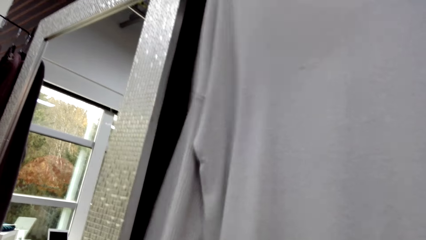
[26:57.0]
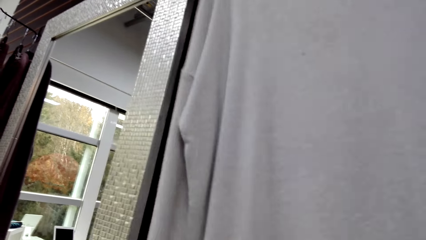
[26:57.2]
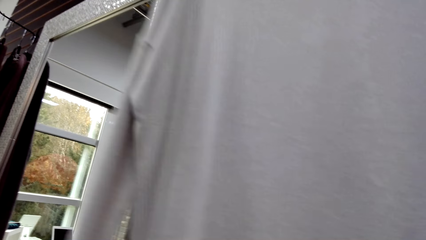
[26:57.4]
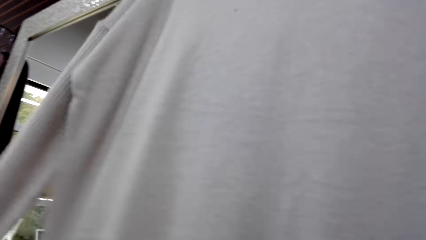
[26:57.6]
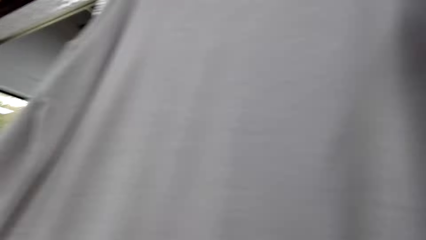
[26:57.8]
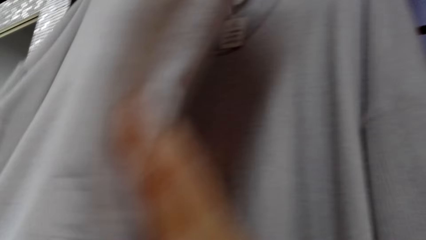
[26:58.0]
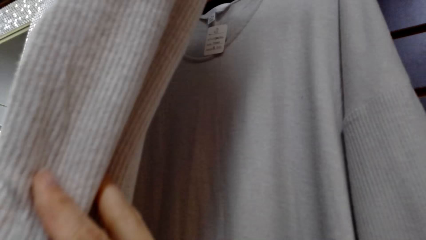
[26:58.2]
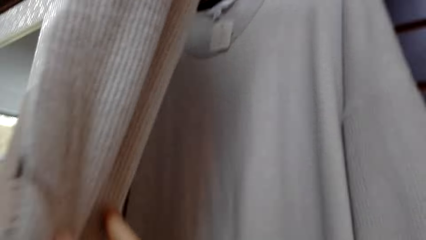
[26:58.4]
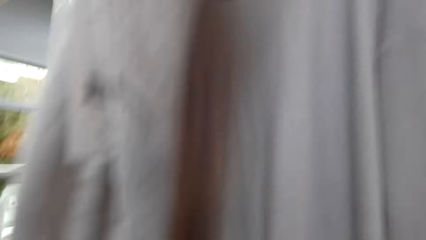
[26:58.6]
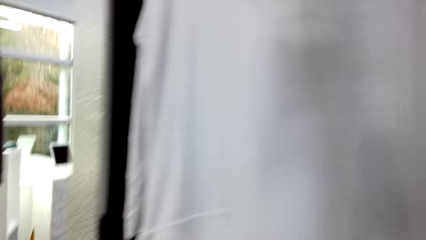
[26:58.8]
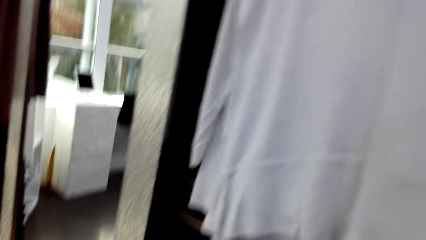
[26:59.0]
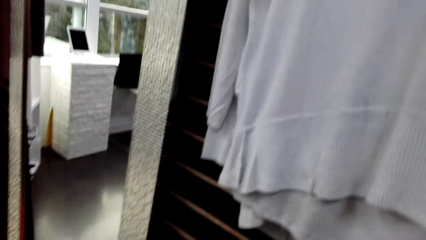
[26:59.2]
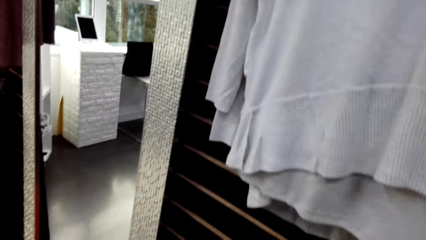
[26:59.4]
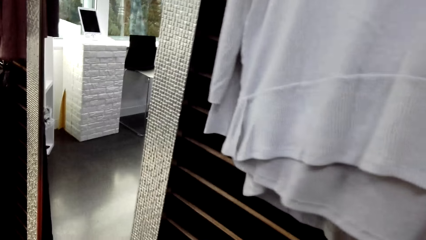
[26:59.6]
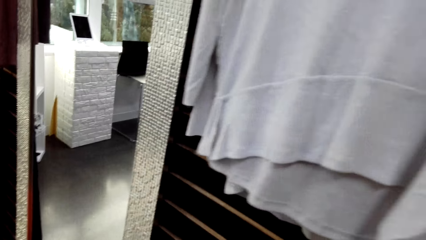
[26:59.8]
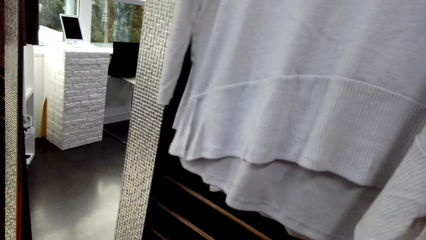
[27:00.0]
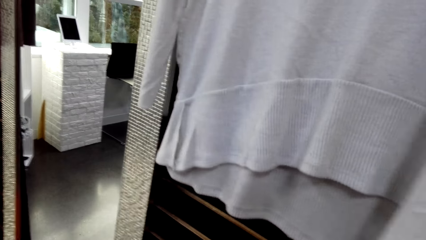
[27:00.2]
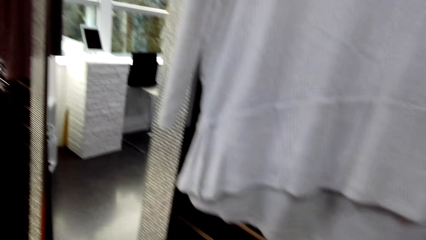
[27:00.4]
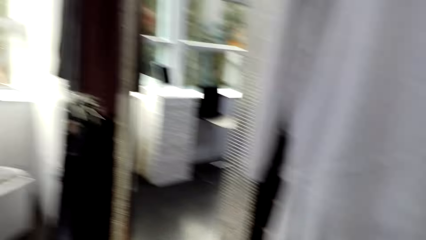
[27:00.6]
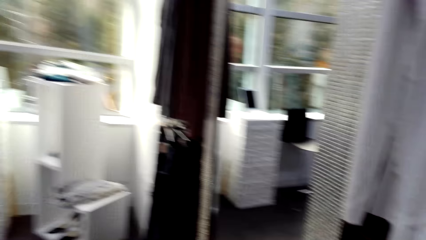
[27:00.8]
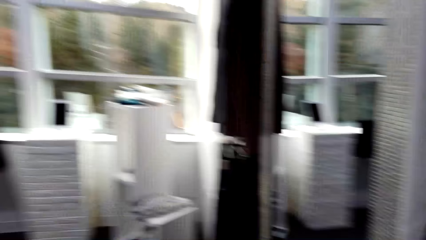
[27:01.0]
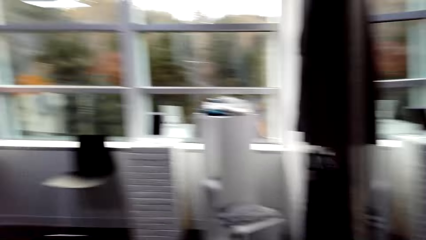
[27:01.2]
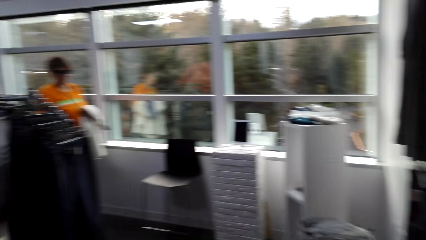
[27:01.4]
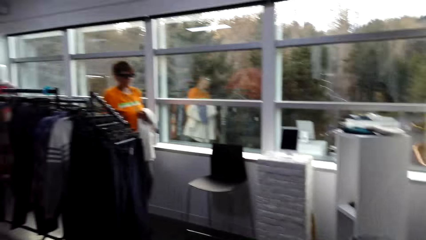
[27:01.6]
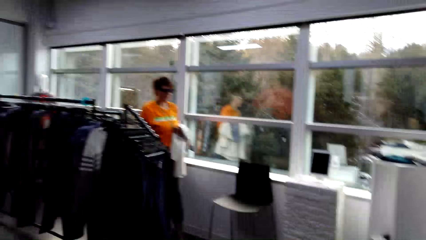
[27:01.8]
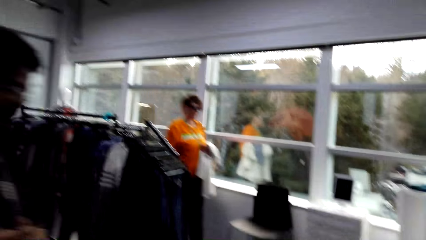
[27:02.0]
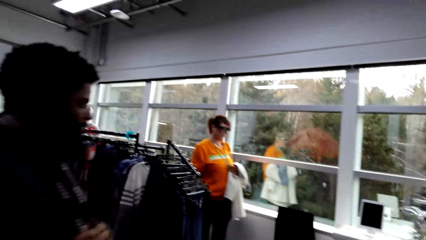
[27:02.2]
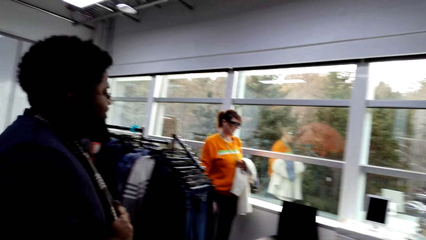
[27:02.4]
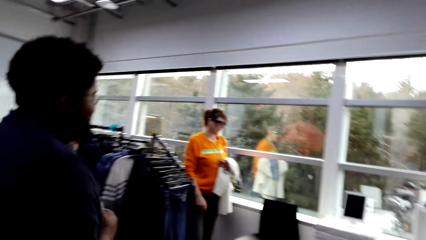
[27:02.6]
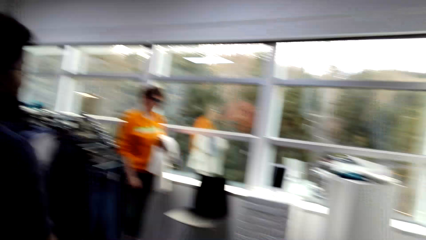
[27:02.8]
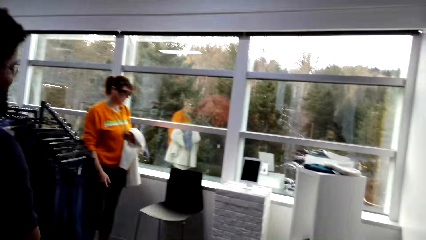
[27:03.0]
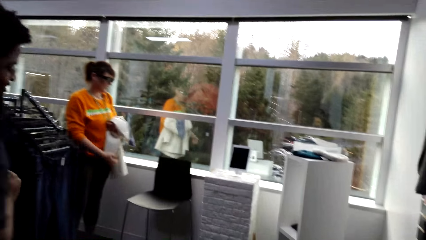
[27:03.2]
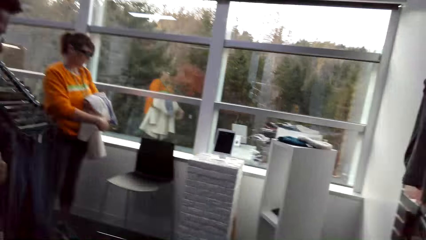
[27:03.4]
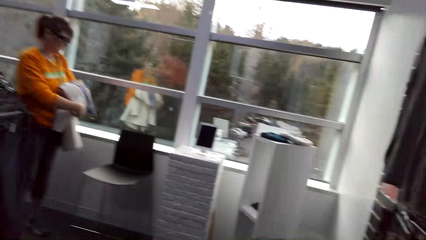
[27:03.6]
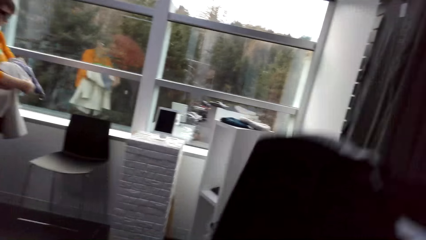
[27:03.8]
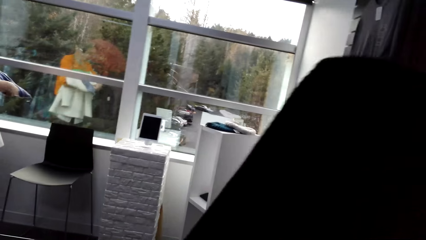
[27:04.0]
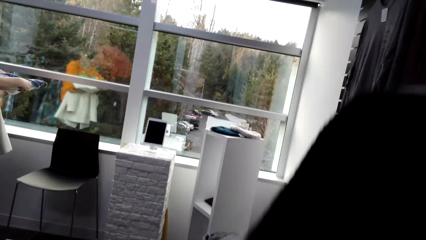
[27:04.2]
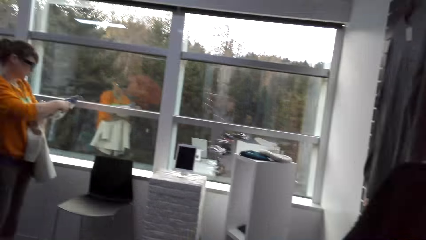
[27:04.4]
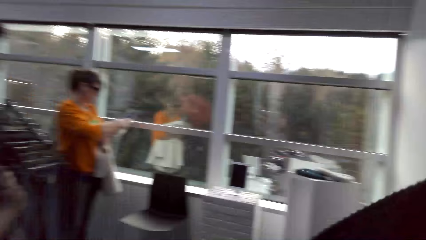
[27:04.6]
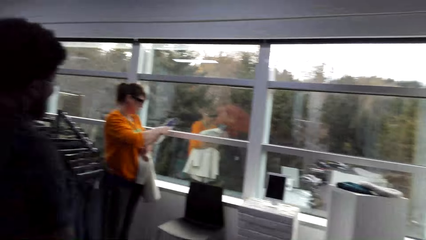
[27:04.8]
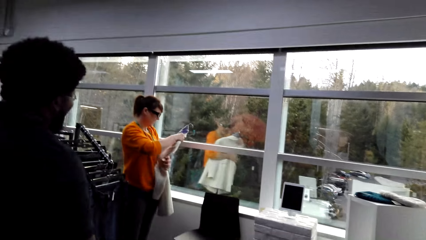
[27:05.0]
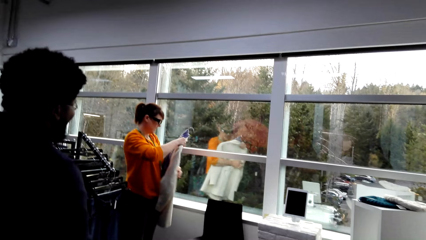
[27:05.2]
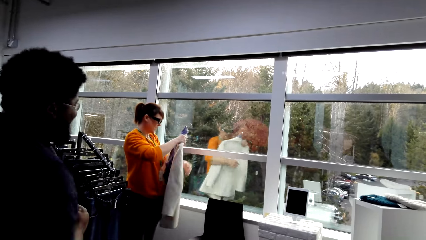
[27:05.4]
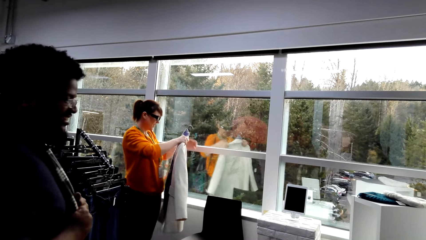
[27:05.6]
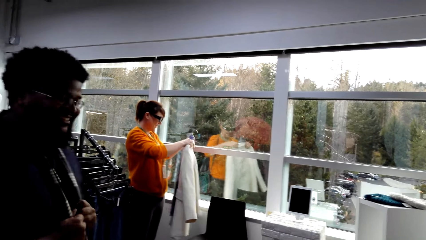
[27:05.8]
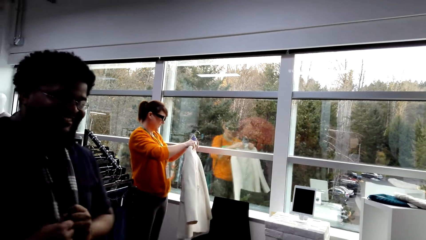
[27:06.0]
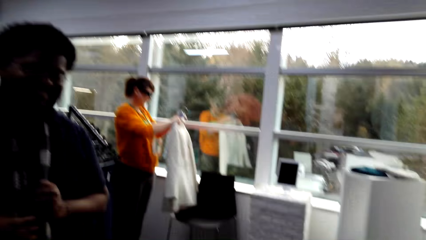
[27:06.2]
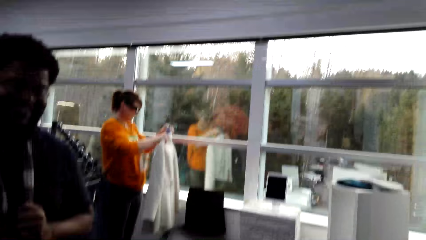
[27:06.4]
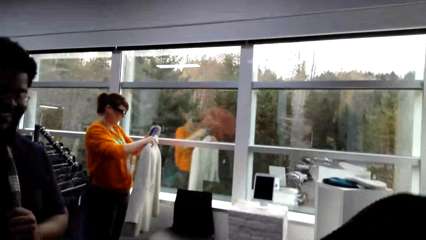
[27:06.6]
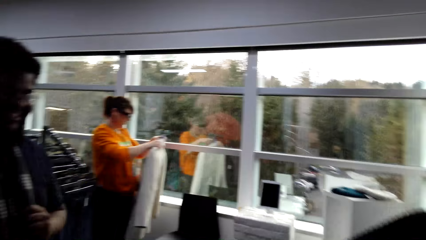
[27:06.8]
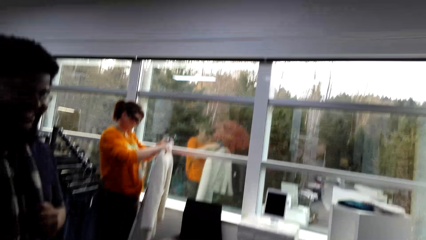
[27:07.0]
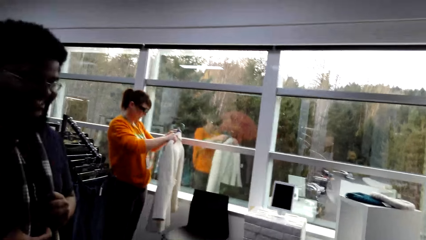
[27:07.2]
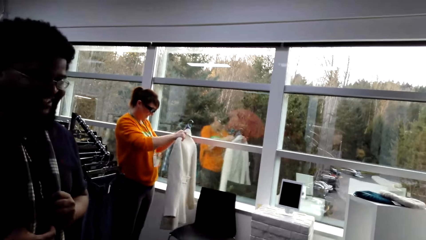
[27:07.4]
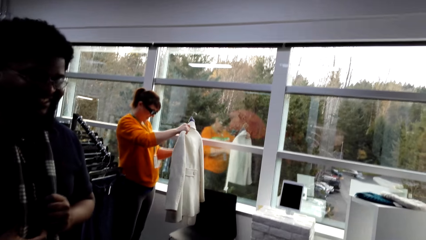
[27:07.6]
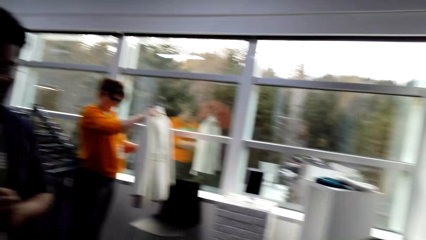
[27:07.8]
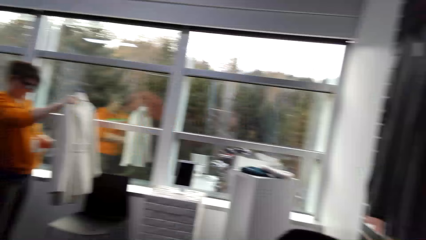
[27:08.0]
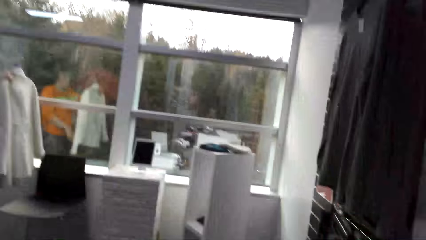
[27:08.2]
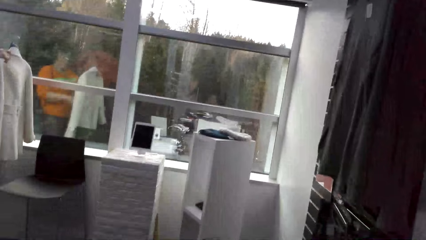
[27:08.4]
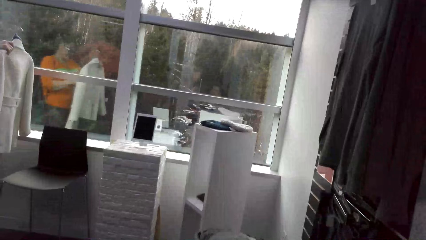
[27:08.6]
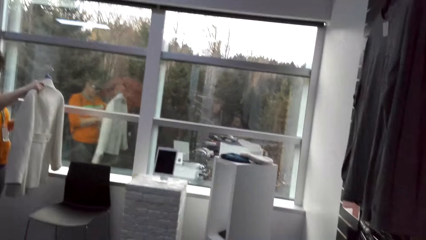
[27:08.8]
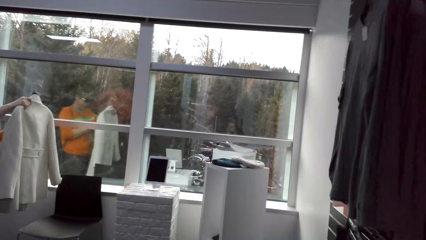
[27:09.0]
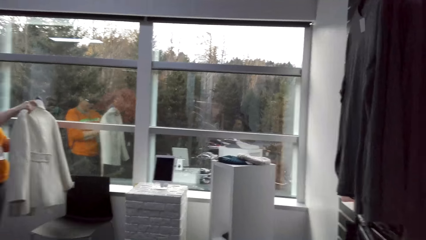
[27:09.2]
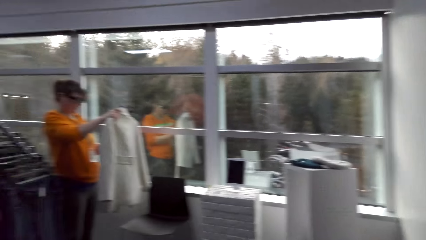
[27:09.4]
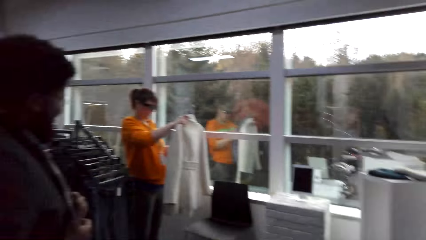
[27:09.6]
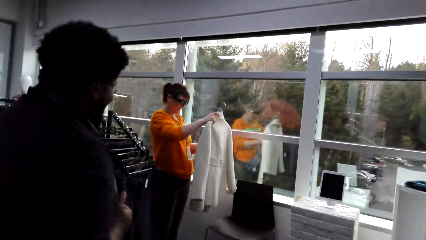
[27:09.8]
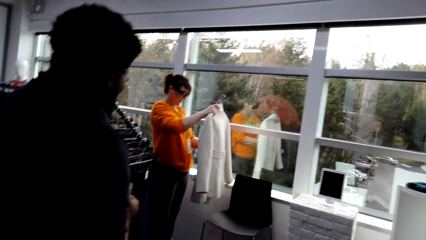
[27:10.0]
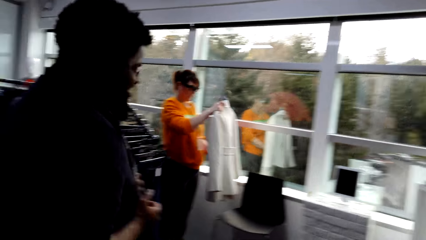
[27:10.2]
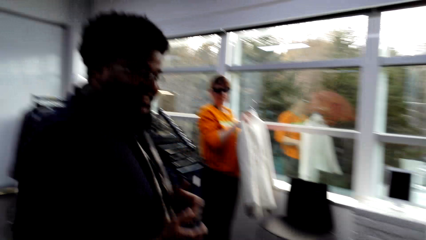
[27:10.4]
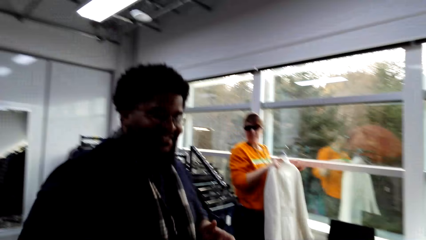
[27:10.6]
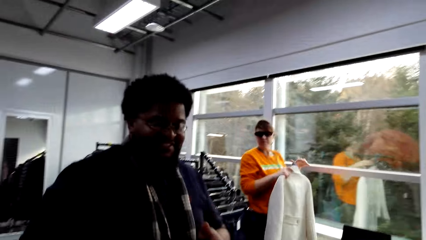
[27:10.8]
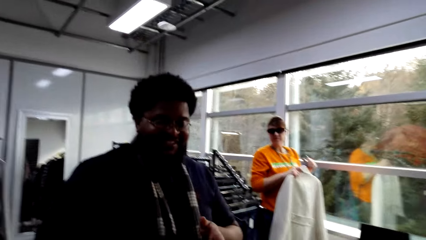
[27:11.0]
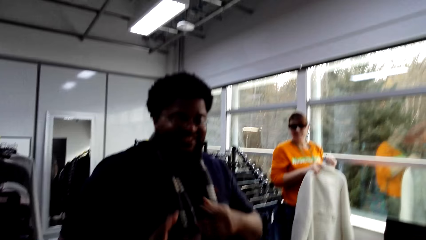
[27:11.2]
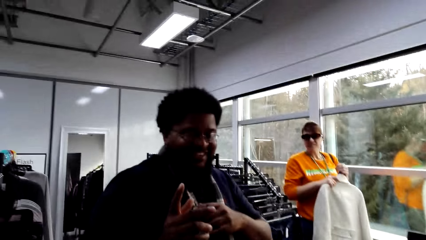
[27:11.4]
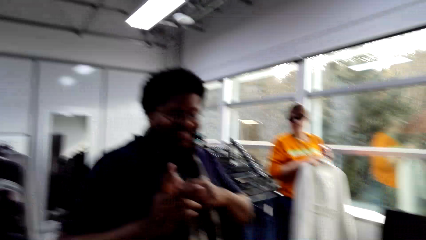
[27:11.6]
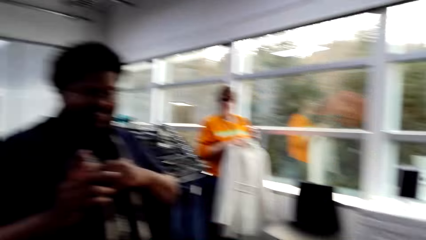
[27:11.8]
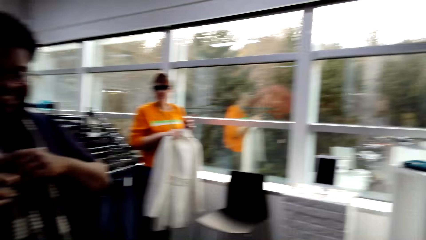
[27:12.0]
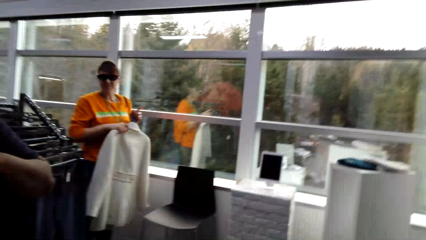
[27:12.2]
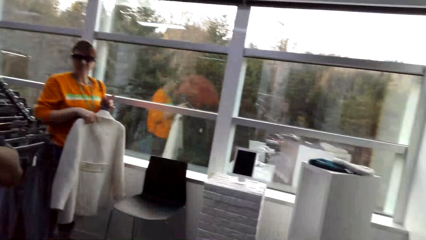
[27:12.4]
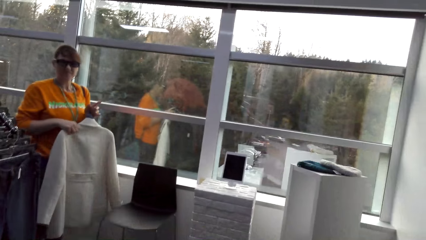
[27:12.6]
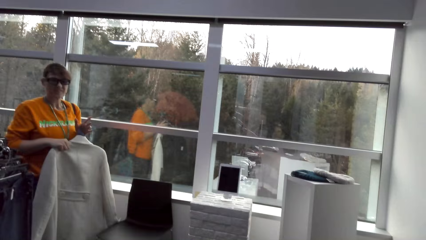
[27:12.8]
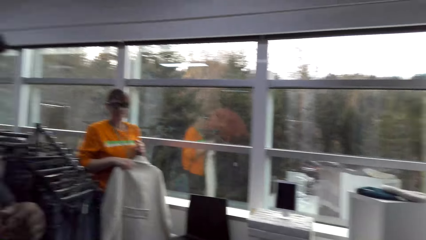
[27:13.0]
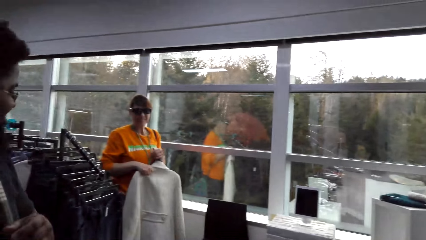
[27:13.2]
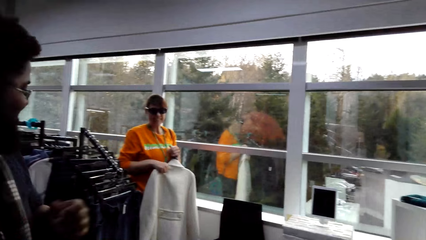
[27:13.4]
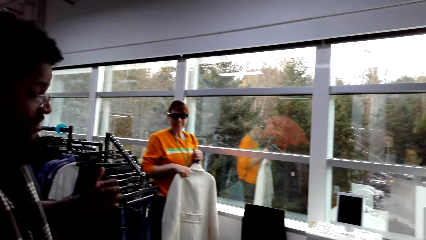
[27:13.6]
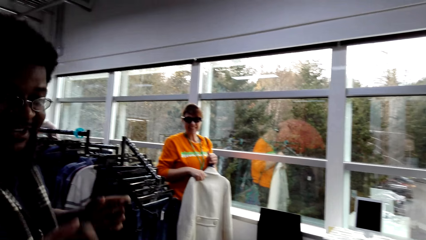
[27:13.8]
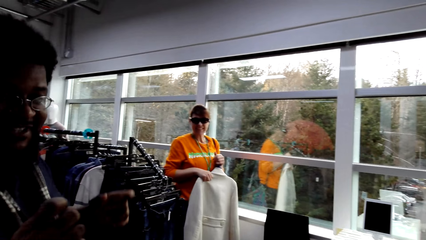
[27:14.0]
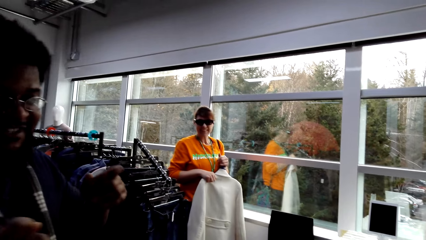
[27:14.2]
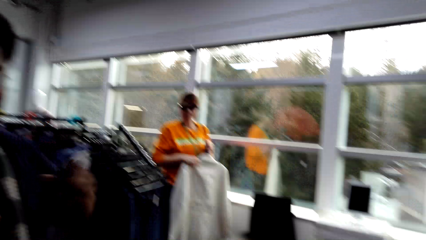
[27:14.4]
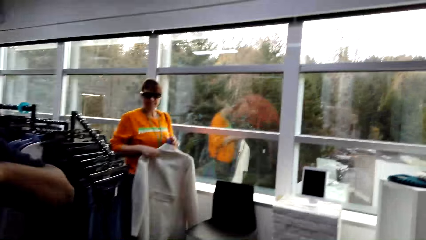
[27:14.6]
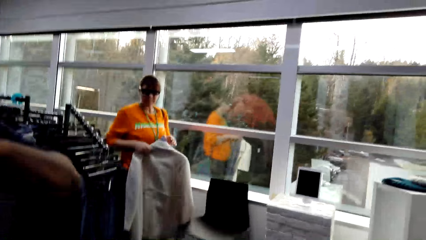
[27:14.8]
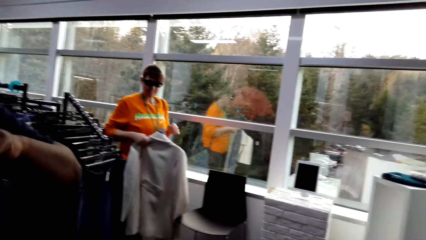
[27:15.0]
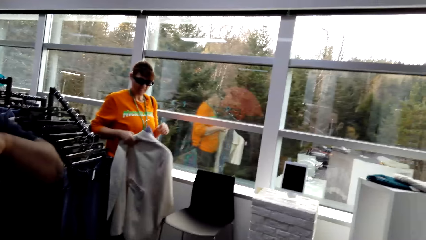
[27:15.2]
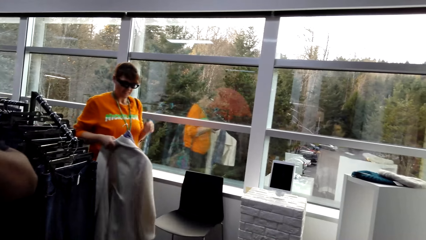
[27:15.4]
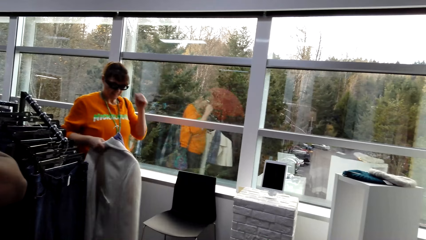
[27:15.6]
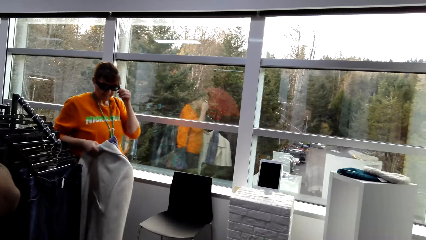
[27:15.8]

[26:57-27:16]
The camera wearer looks at the top on the wall. They turn around. They converse with a man. The camera wearer and a woman adjust the clothes. A person points at the camera wearer. The man gestures with a hand.
